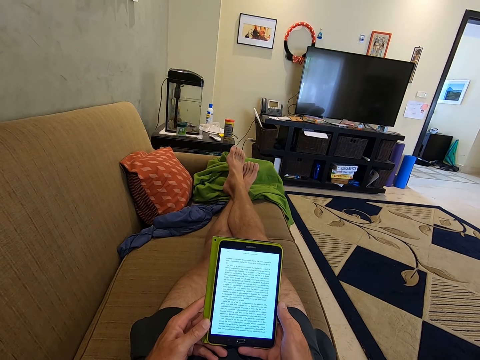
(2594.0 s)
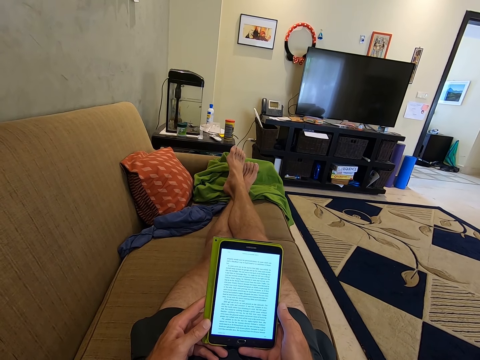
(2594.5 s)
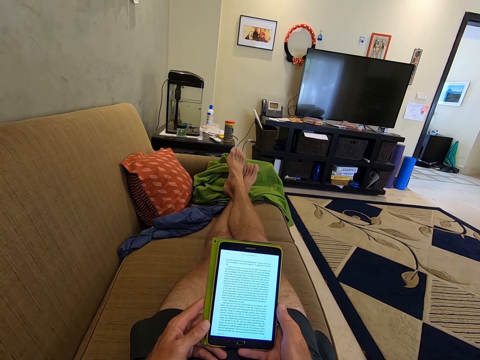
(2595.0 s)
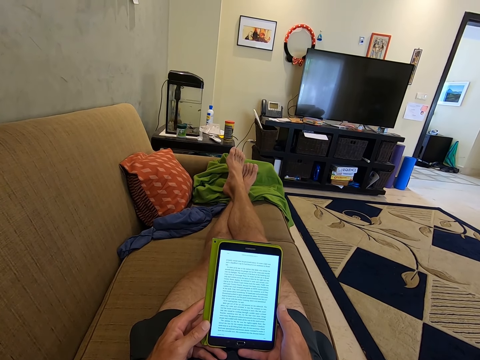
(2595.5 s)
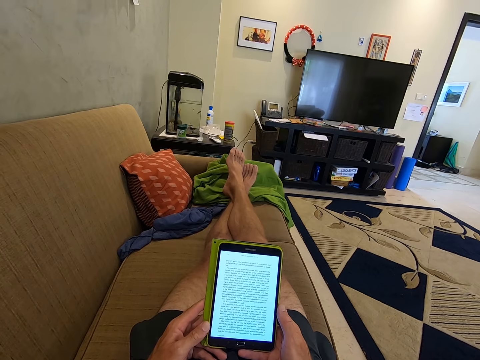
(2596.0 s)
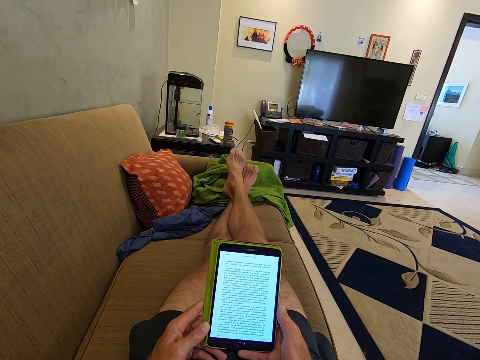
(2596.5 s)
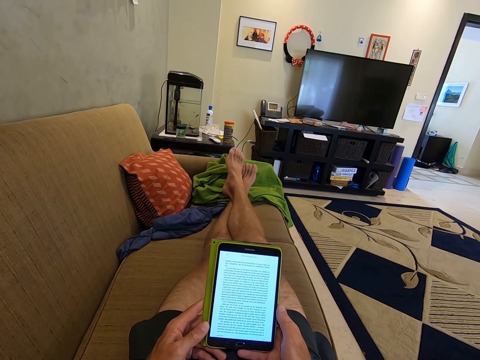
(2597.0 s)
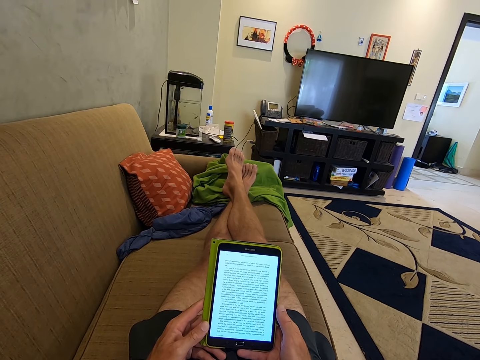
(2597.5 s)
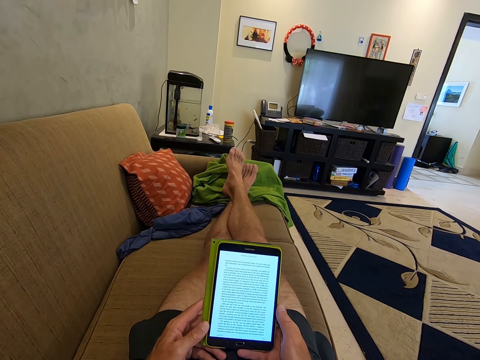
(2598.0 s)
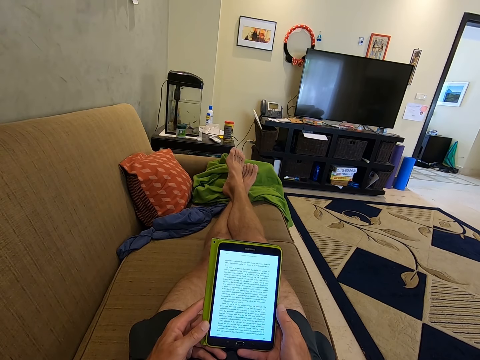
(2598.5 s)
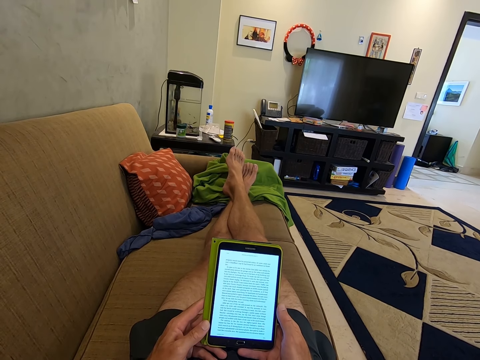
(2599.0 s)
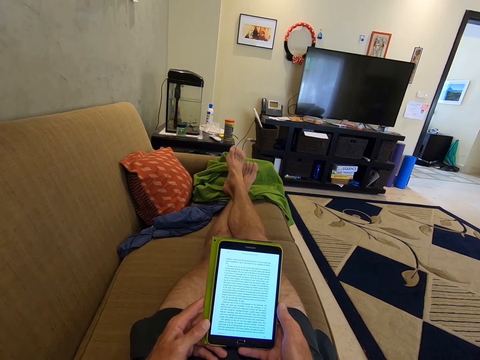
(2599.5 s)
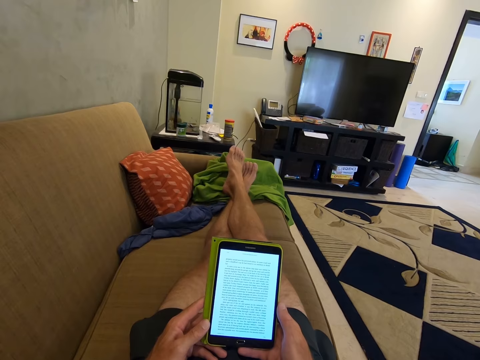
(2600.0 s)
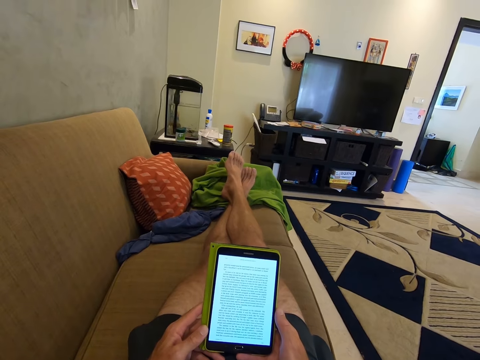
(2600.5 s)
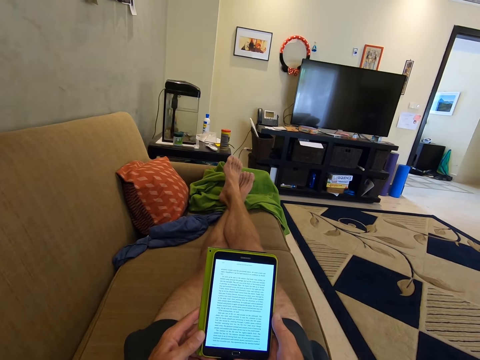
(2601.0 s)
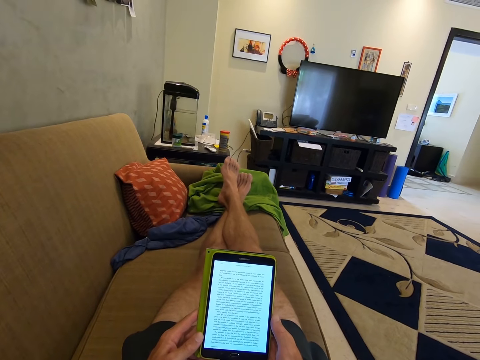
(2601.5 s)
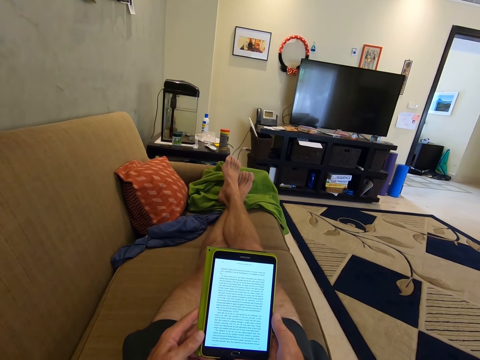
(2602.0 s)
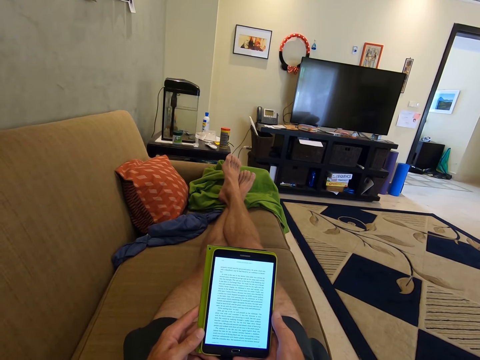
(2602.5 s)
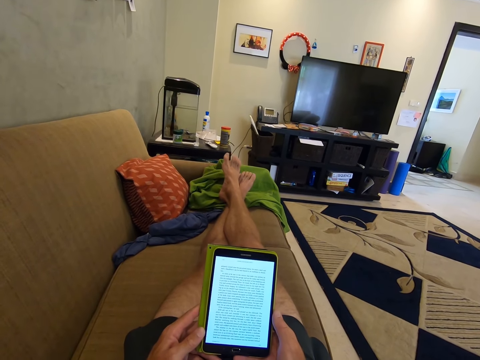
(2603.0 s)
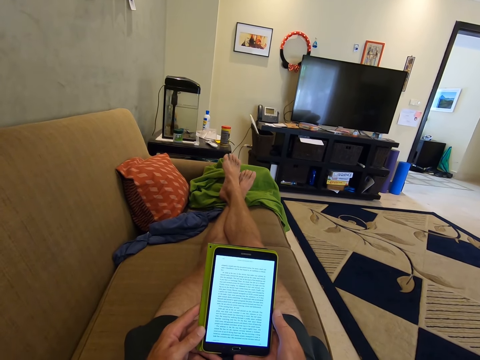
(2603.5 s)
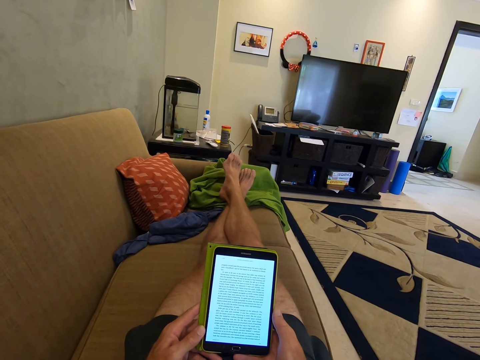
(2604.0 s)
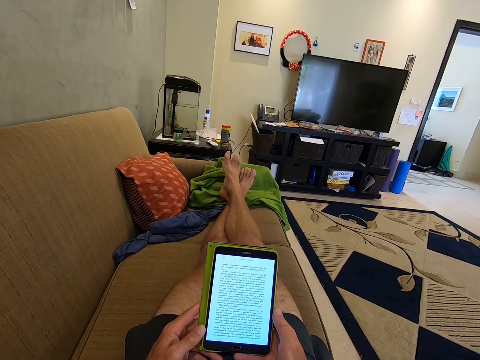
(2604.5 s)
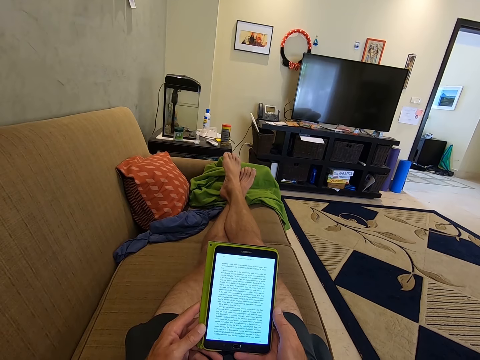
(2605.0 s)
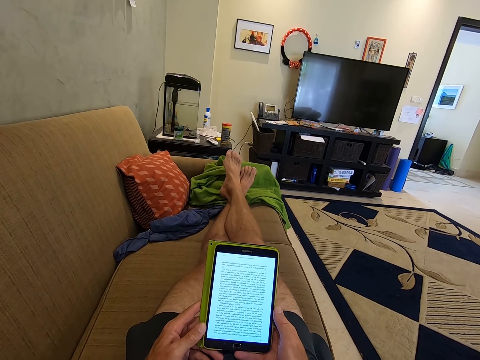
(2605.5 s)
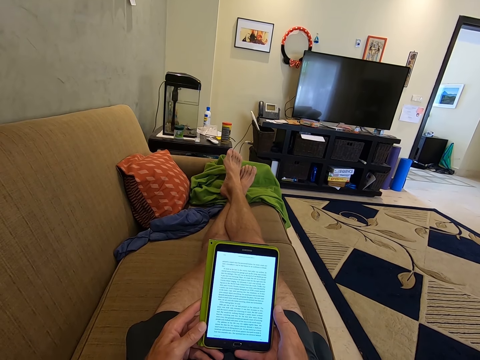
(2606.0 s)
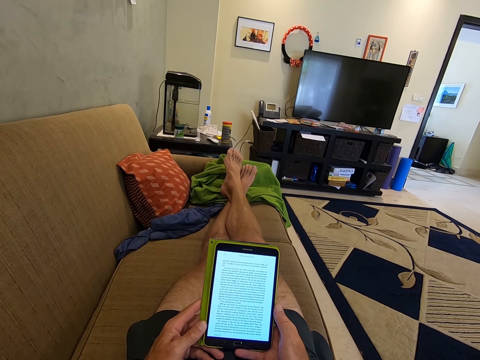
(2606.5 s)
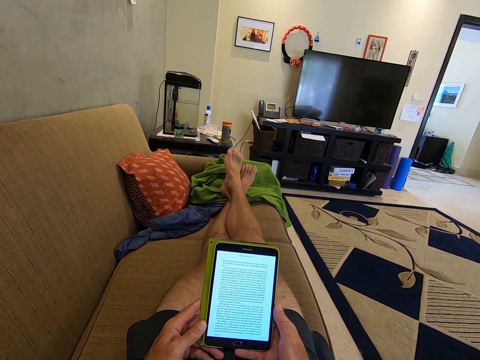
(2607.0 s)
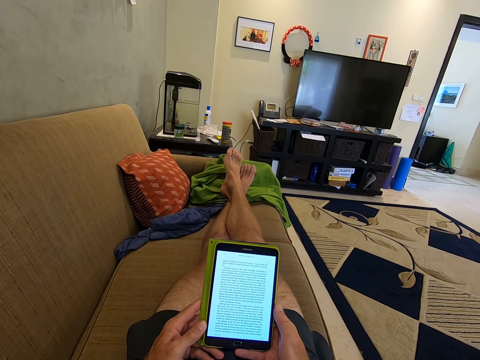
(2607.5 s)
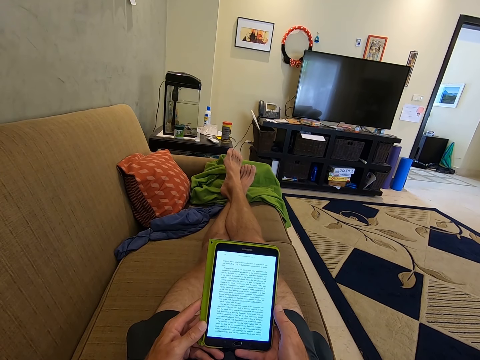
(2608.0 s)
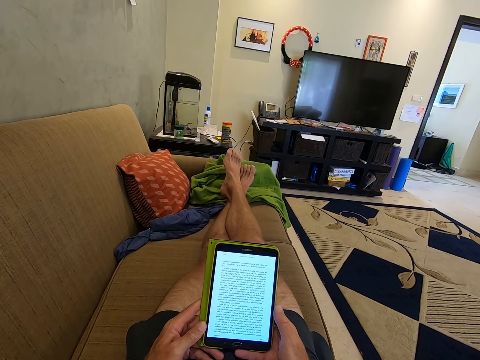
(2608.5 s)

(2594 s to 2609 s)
The camera wearer stares at the tablet phone. They stare at the tablet phone again.

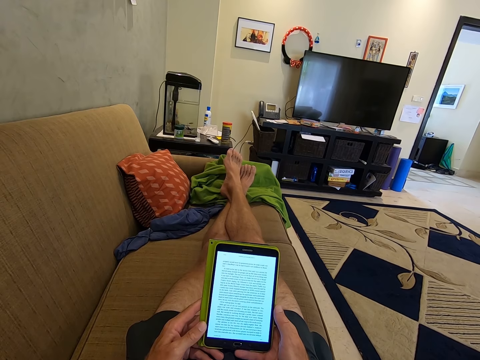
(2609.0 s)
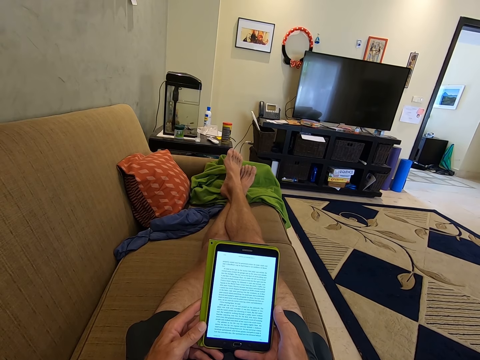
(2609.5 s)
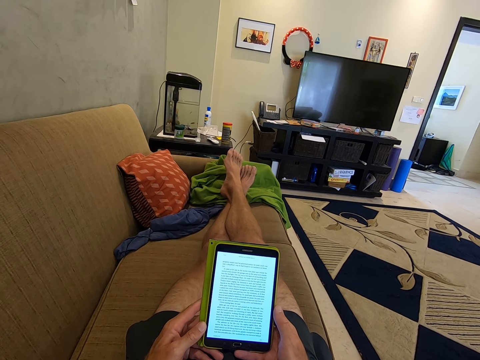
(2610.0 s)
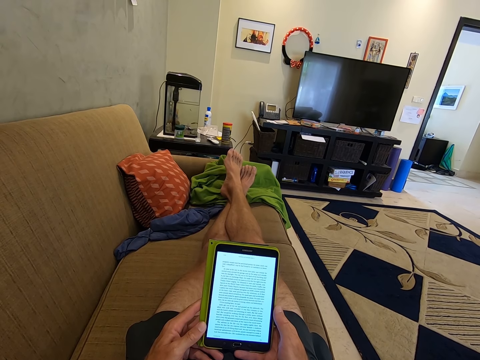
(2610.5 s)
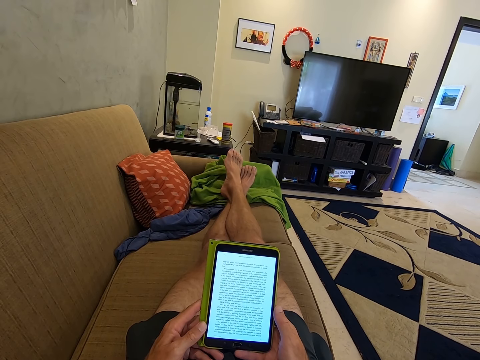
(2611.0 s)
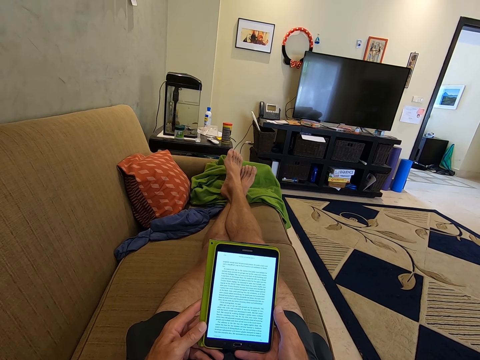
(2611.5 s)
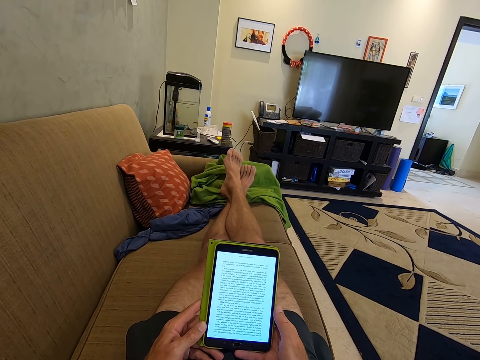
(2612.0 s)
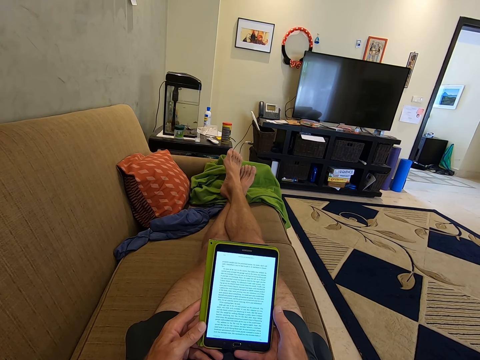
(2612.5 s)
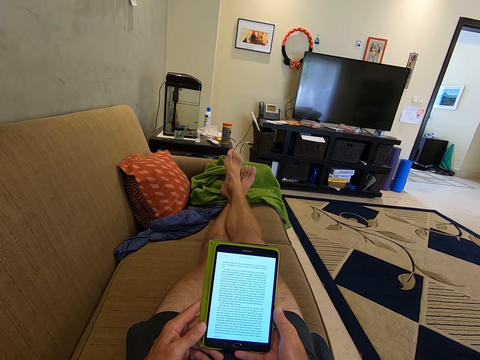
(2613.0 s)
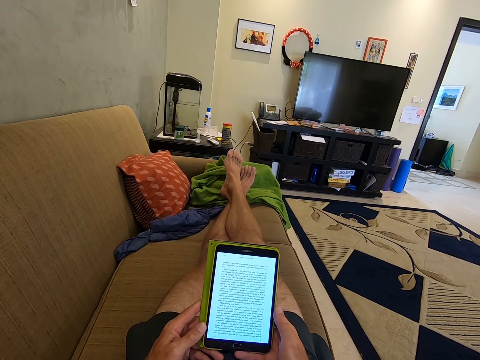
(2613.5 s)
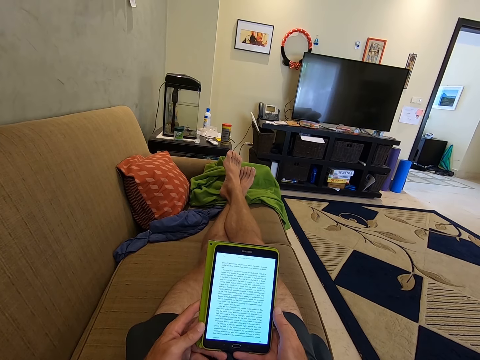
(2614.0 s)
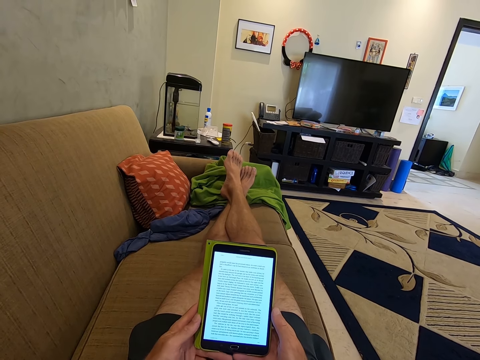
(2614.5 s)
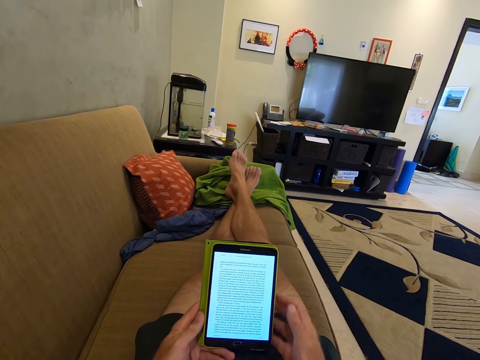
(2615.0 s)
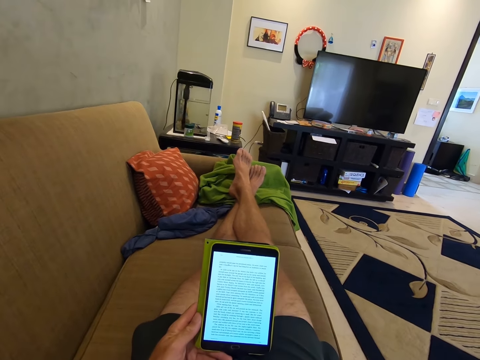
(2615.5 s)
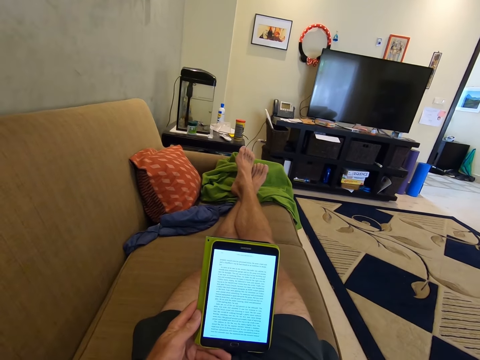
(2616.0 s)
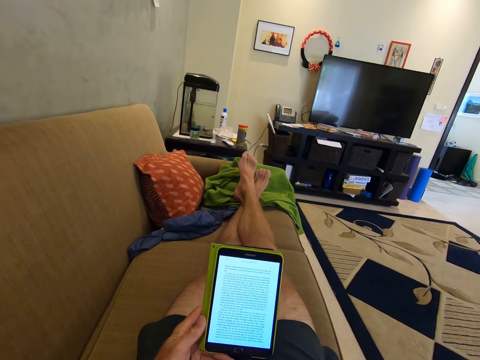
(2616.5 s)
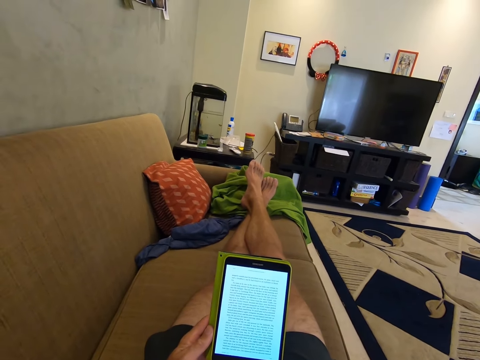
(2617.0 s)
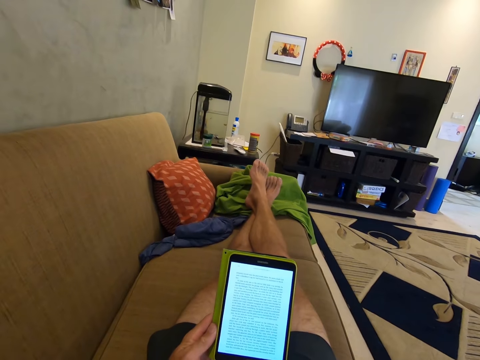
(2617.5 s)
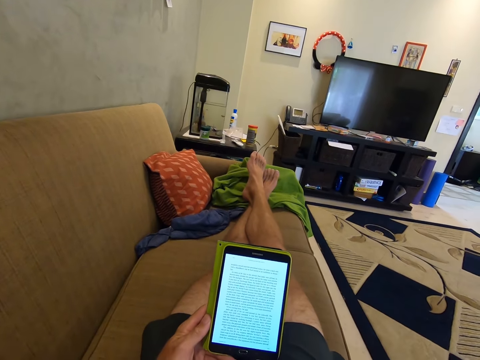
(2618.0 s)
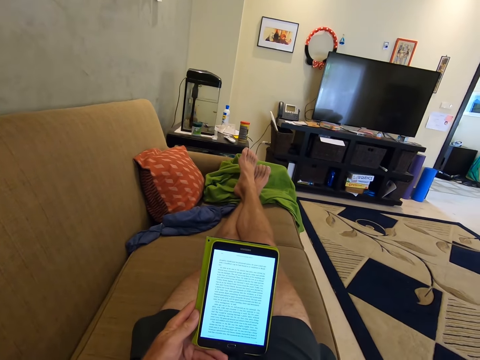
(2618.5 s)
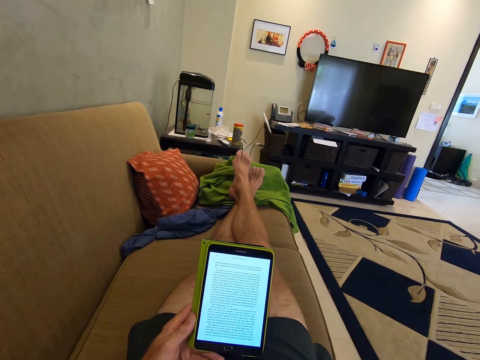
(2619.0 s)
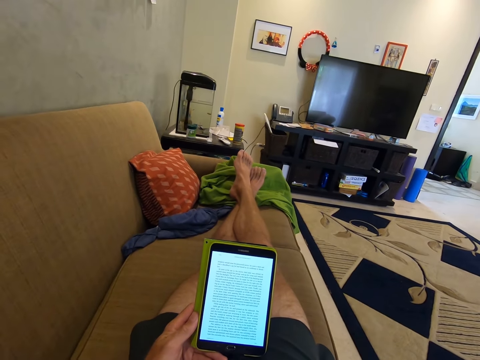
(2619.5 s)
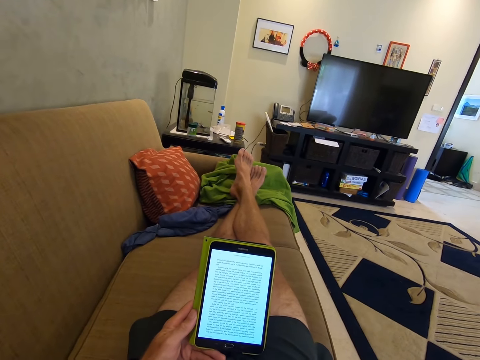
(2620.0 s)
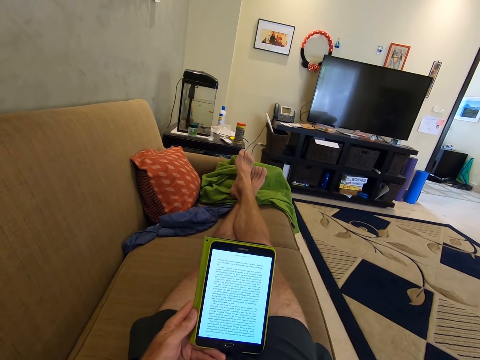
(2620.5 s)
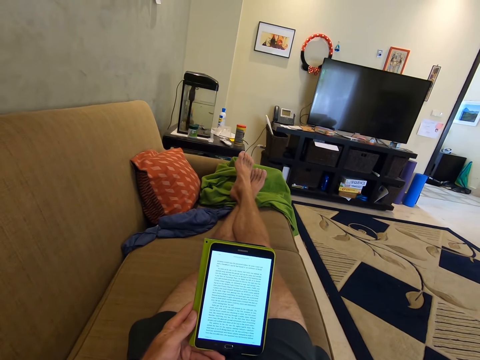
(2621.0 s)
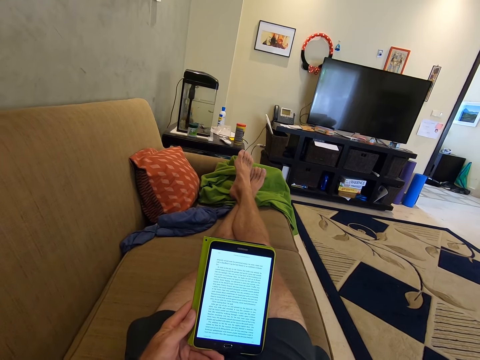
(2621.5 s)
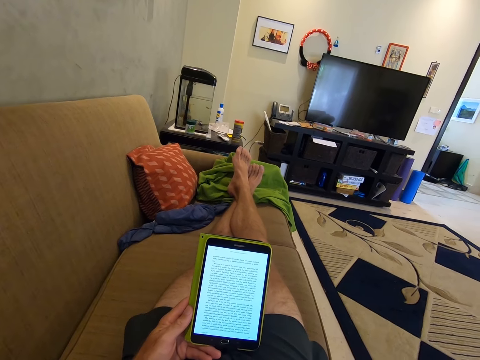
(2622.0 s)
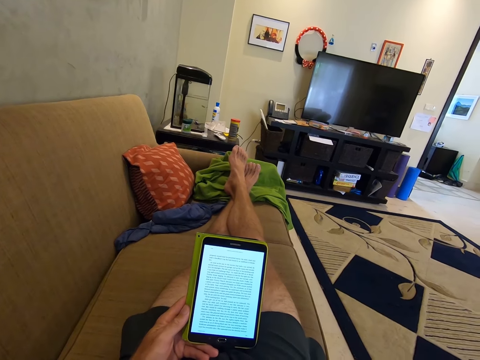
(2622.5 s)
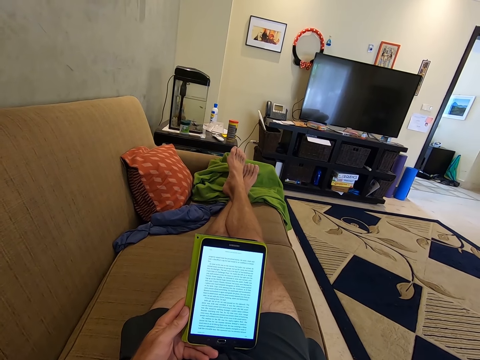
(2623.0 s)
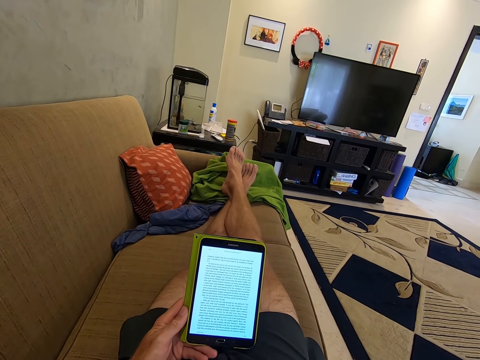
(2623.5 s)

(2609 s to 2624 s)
The camera wearer stares at the tablet phone. They raise a hand and touch something. They stare at the tablet phone.
